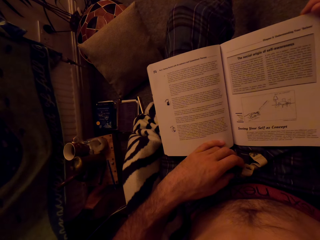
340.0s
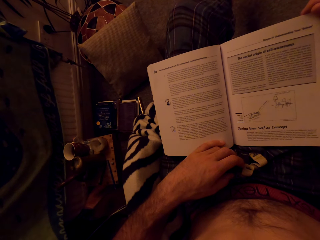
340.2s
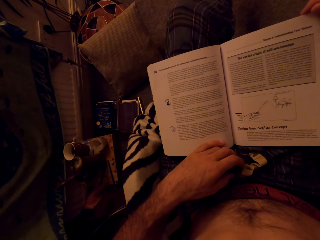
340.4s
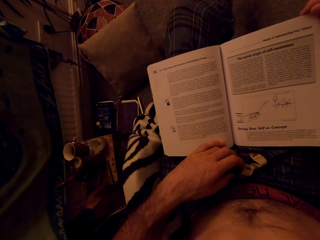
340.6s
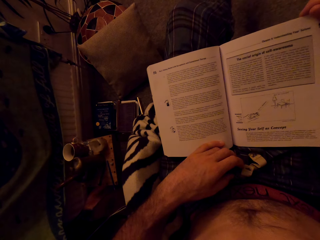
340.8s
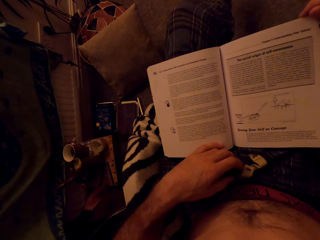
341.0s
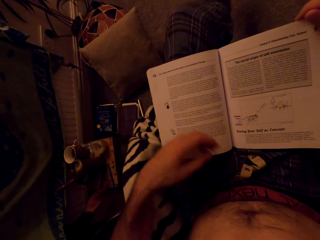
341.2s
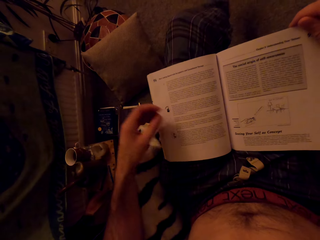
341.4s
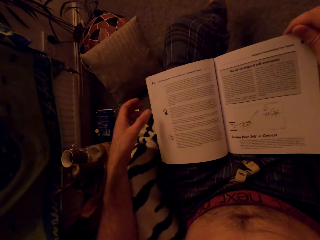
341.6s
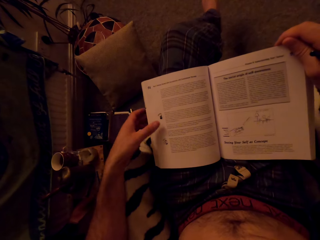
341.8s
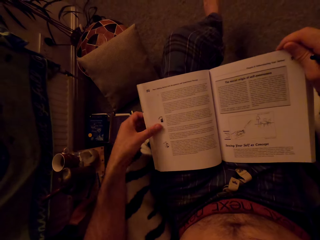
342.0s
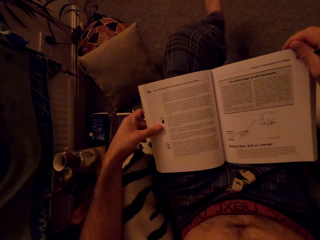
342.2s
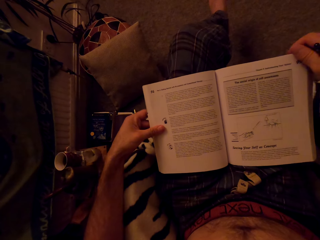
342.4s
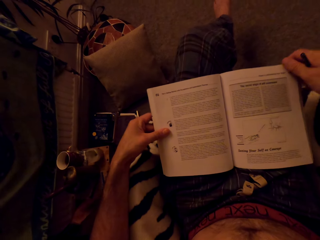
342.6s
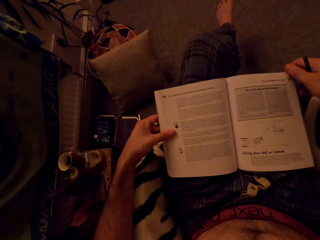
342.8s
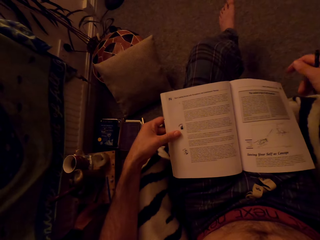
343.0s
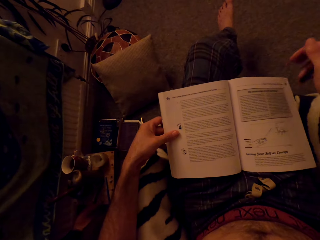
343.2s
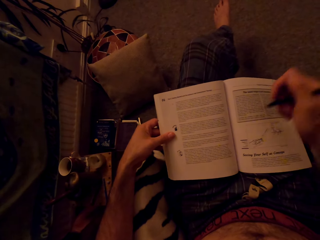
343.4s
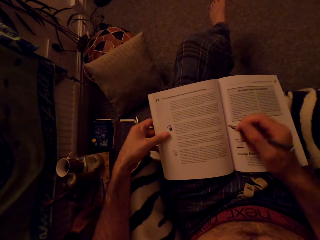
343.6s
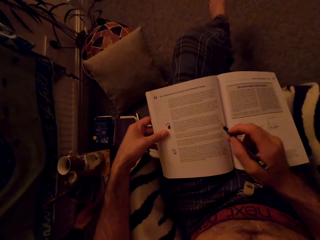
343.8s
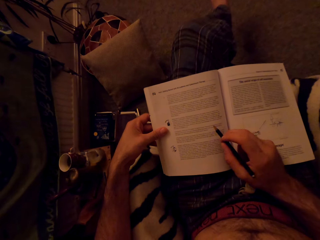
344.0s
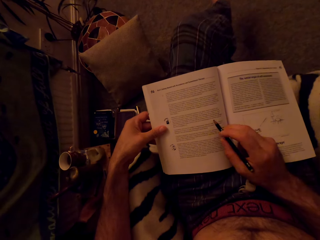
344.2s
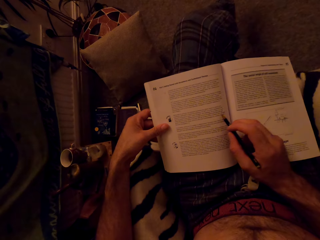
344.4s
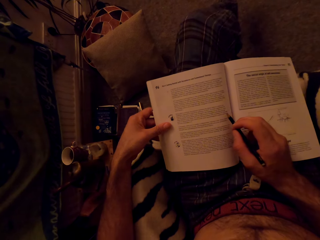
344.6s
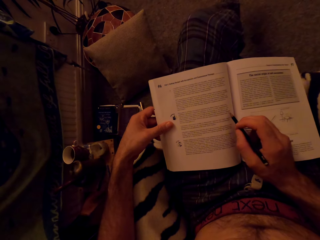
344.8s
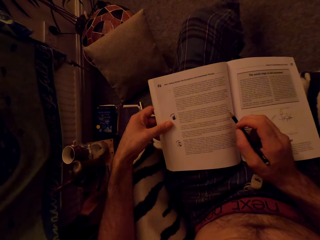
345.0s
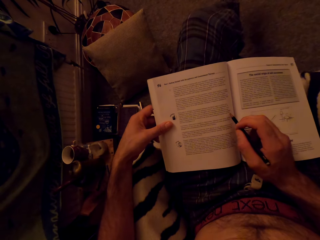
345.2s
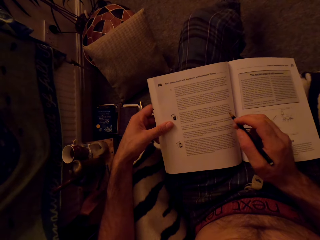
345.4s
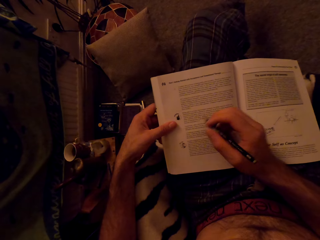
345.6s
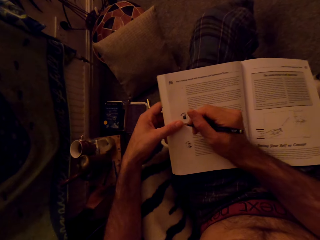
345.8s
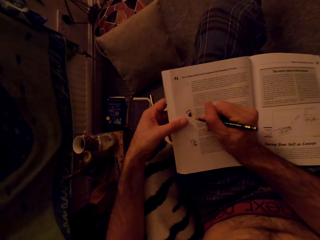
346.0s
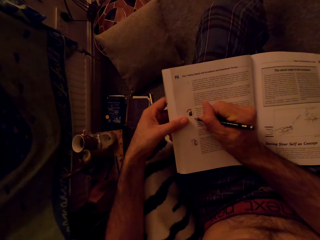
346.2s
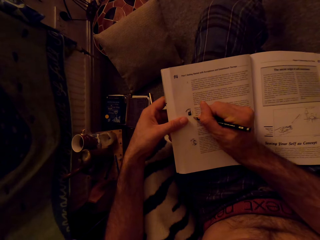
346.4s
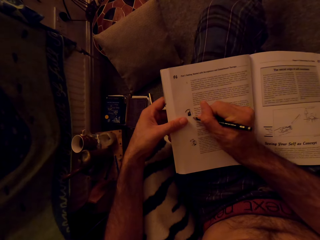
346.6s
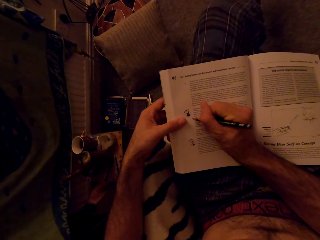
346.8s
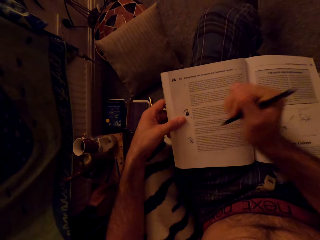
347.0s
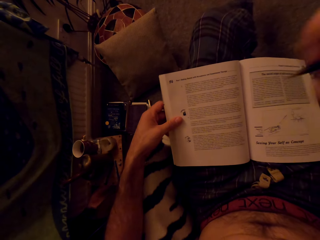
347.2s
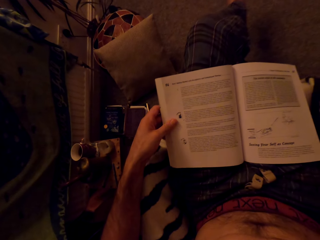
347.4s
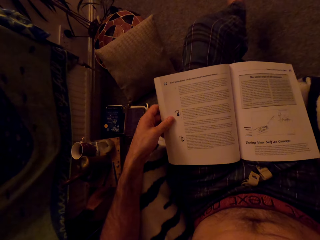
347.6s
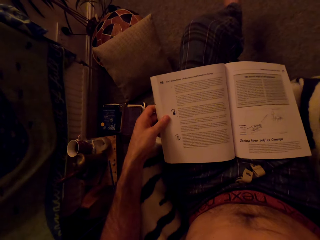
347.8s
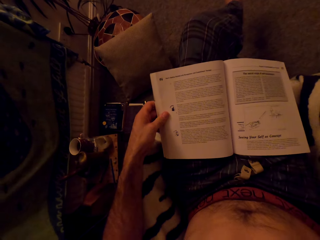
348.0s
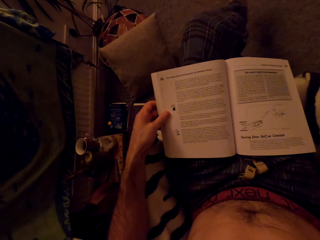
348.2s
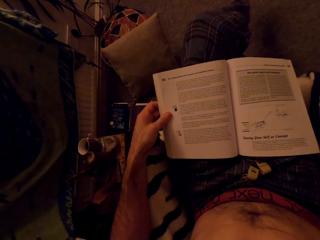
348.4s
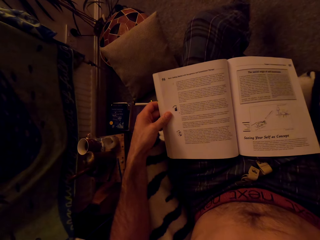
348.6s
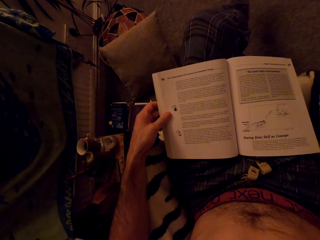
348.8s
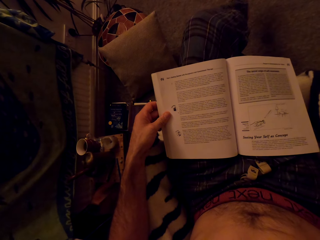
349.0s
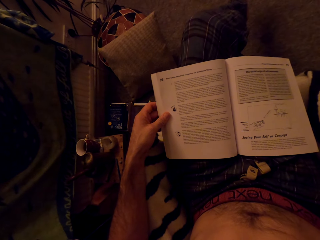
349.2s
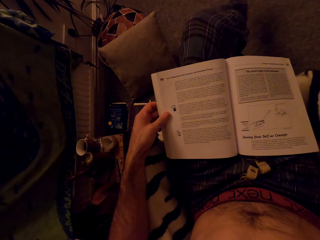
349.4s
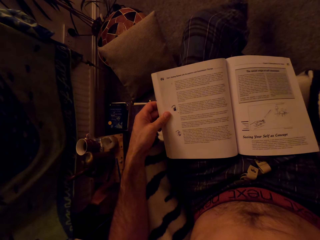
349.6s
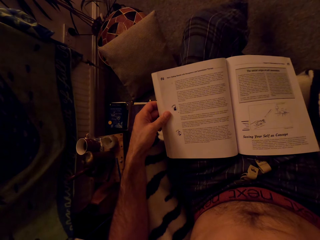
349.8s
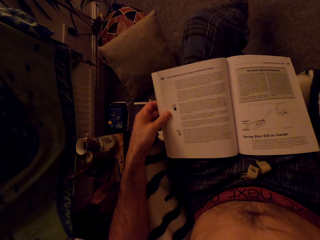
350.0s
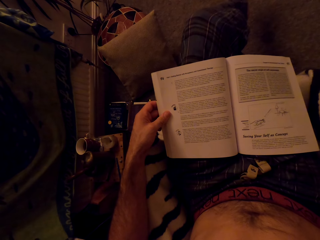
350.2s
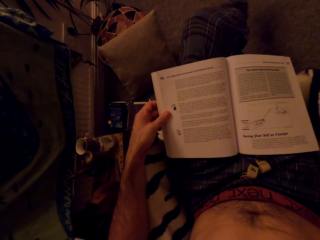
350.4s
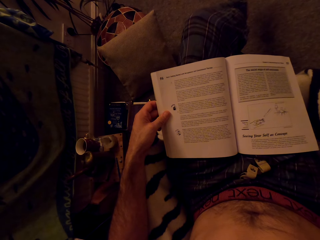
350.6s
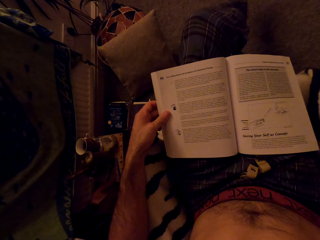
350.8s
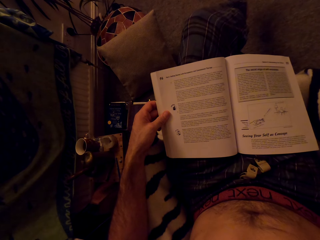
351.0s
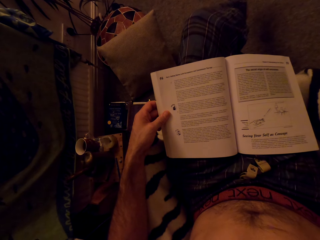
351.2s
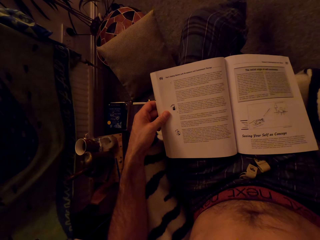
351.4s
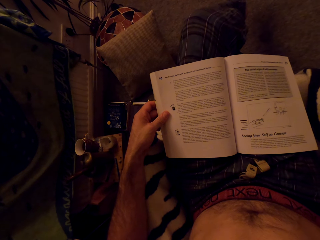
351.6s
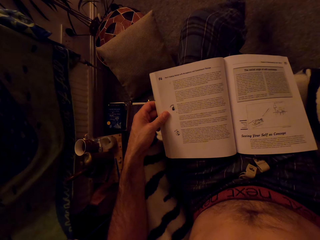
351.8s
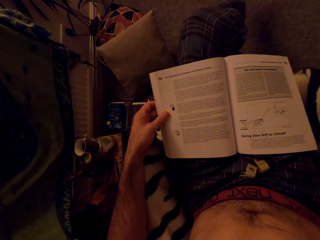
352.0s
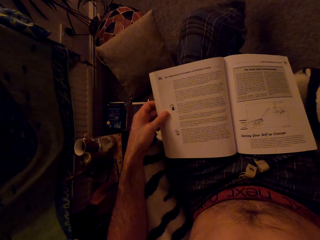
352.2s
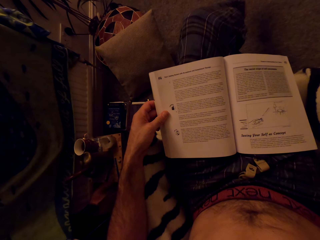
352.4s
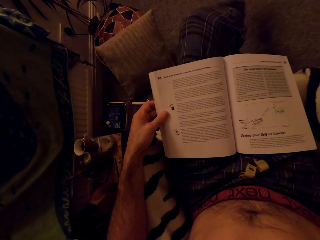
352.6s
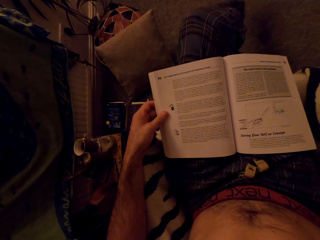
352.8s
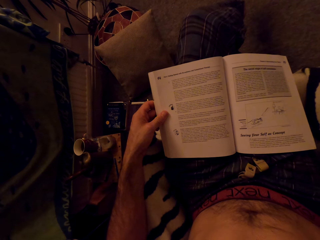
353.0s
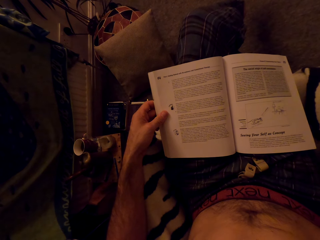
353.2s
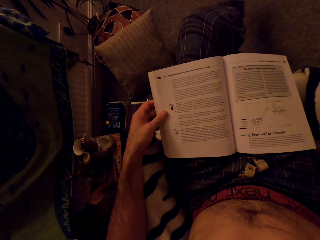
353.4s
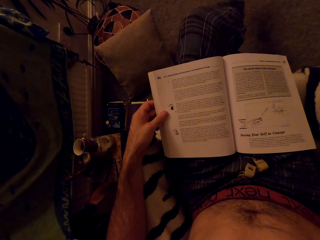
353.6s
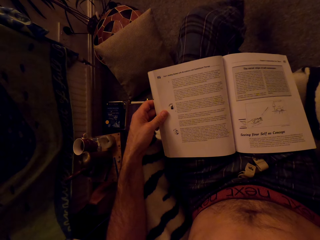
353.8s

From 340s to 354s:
The camera wearer holds the book. They hold the pen. They write on the book with a pencil. They lift the hand. They read the book.

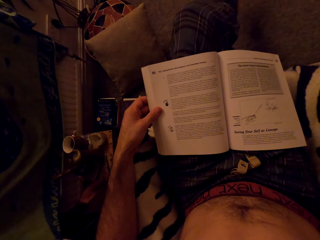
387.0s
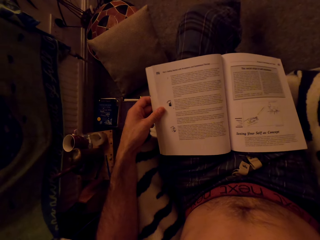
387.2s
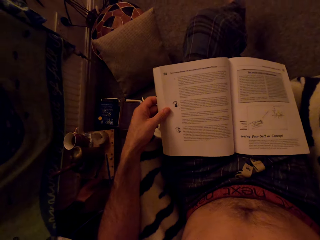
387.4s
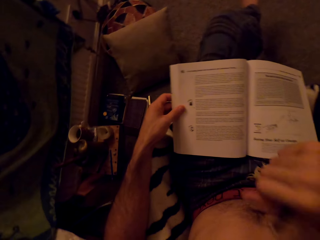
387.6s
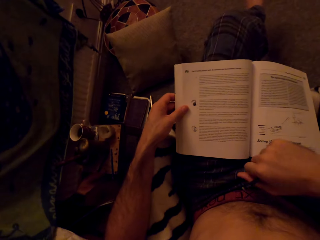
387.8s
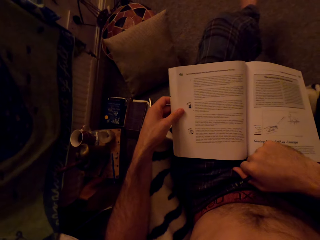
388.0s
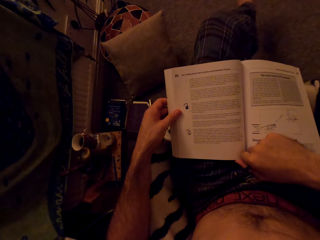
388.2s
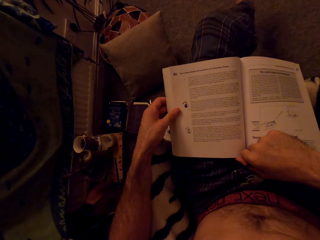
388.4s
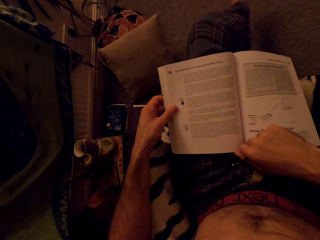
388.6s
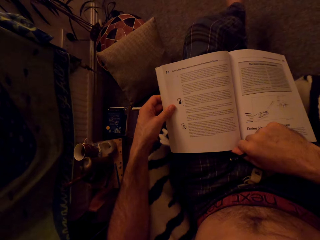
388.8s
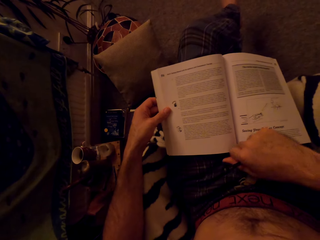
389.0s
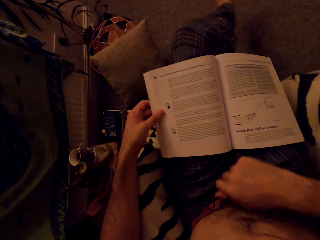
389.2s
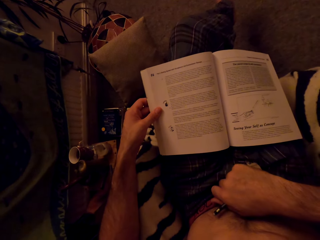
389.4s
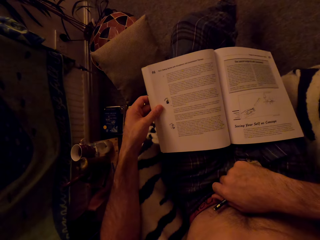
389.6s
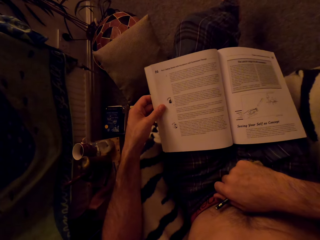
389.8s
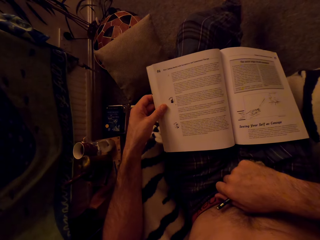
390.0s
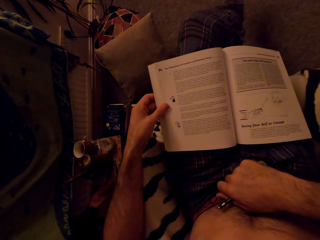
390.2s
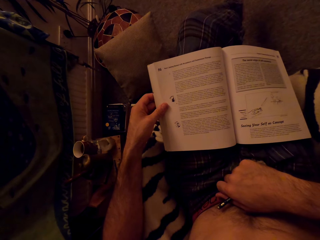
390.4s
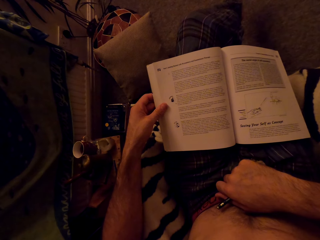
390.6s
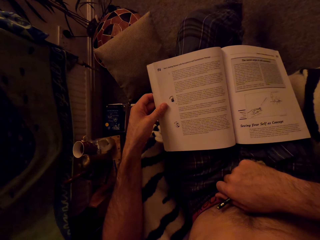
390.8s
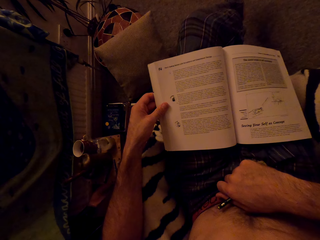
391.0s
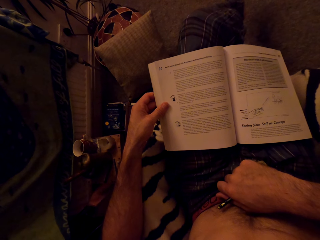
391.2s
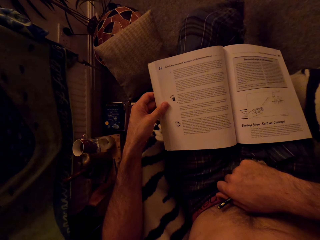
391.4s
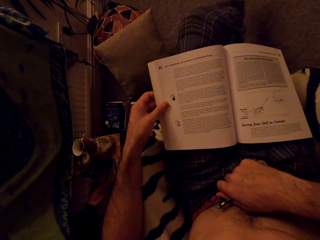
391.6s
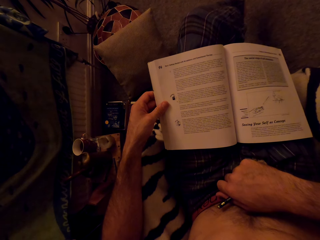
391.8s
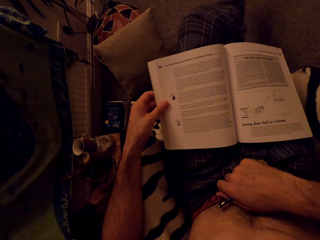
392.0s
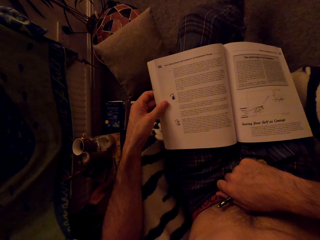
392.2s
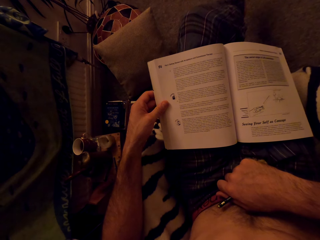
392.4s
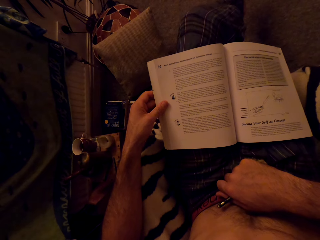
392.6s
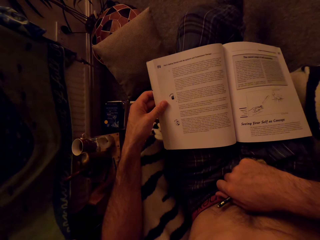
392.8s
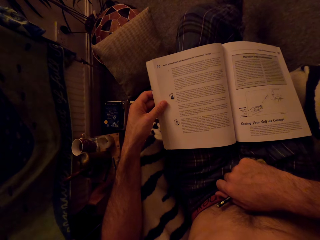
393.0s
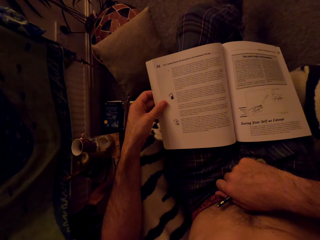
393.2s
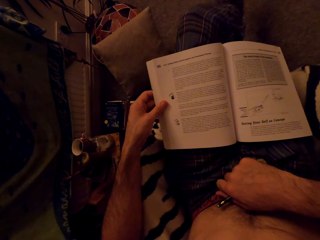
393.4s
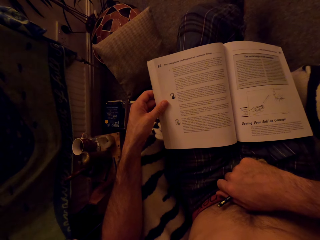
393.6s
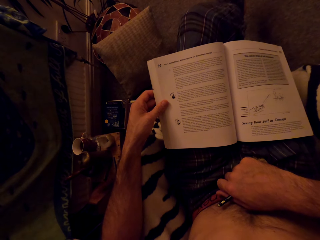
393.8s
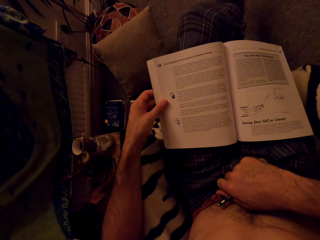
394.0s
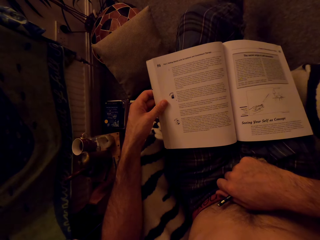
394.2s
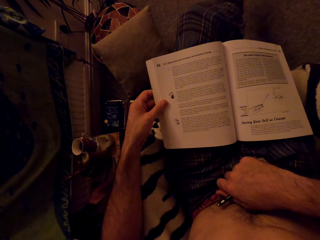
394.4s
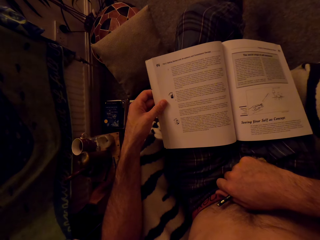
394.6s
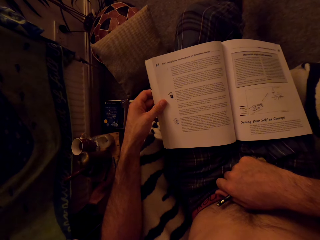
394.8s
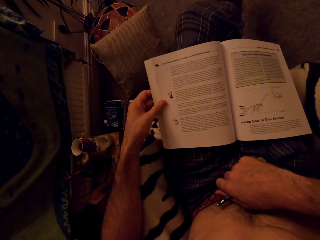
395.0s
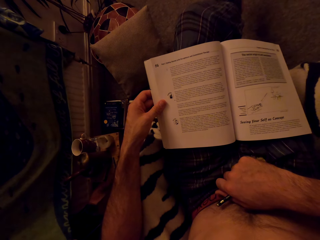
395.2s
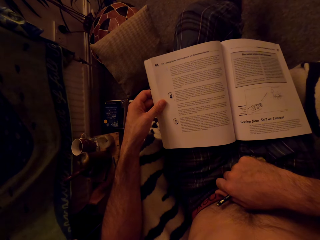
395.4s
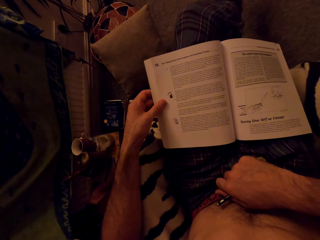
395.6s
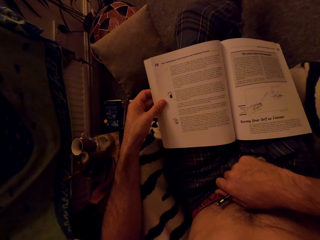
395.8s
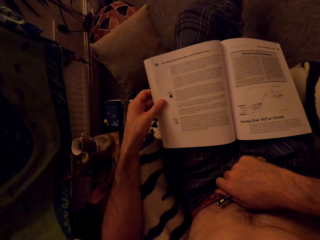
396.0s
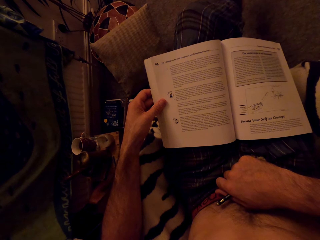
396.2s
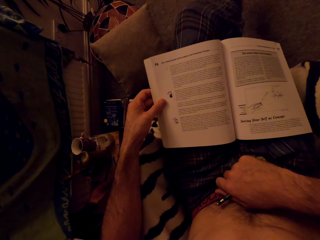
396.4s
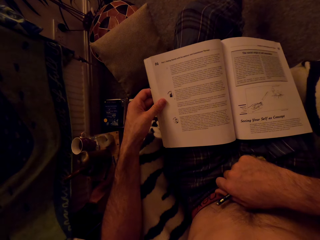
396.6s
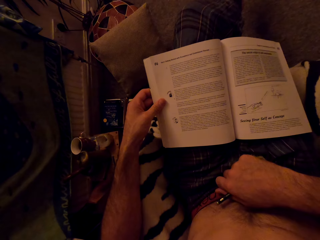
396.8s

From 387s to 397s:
The camera wearer puts the hand on the book. They put the hand beside the book. They read the book.
